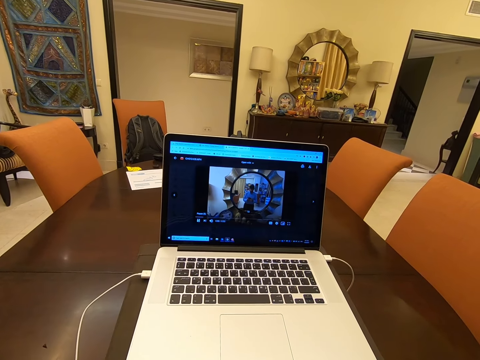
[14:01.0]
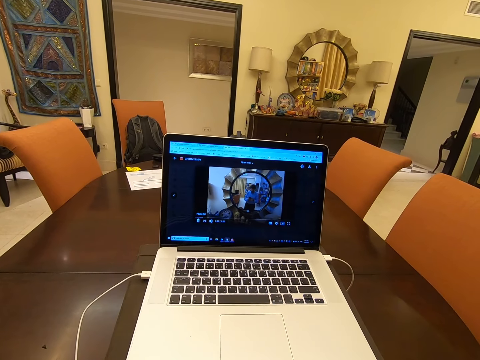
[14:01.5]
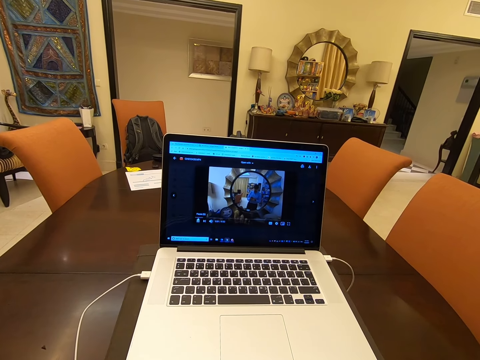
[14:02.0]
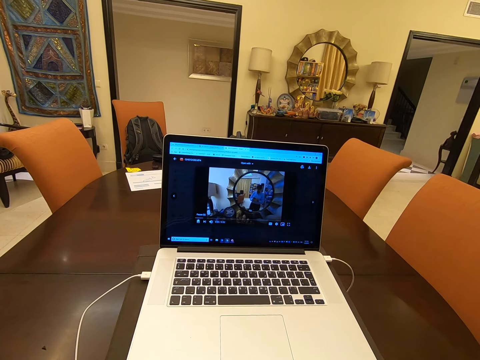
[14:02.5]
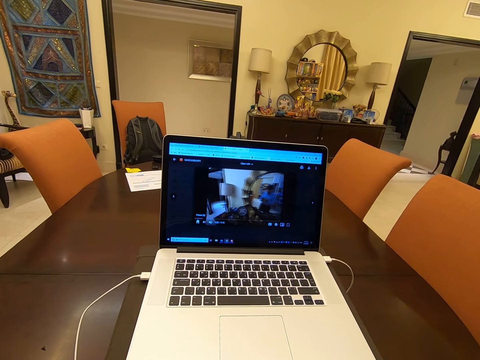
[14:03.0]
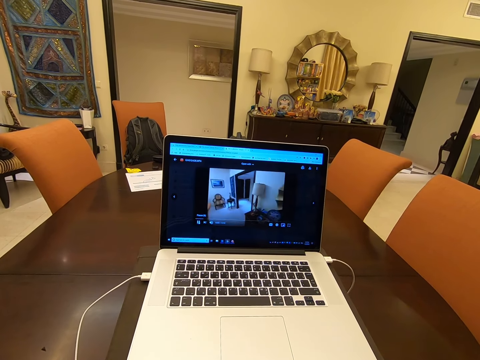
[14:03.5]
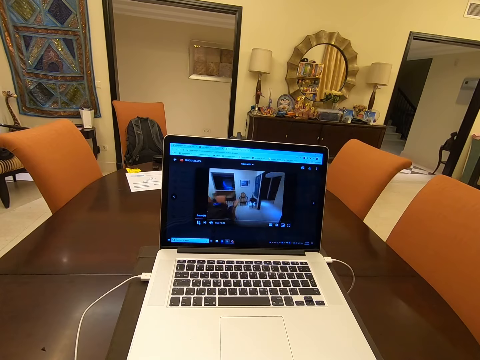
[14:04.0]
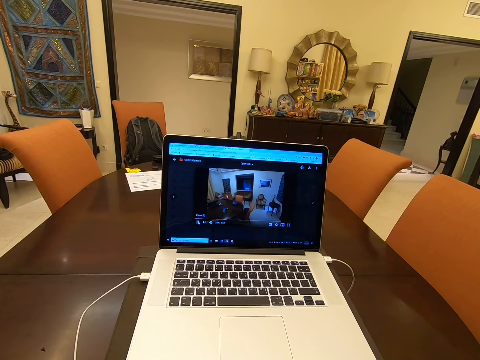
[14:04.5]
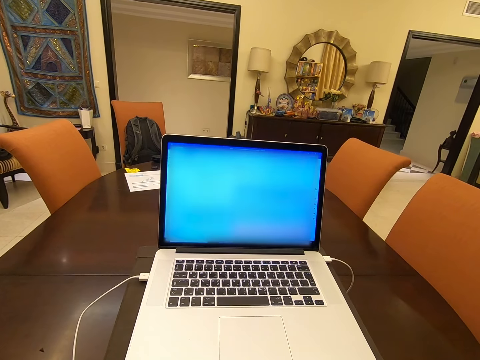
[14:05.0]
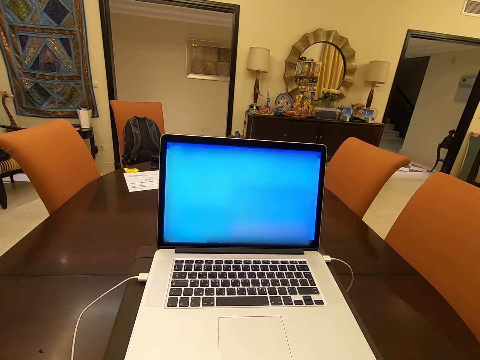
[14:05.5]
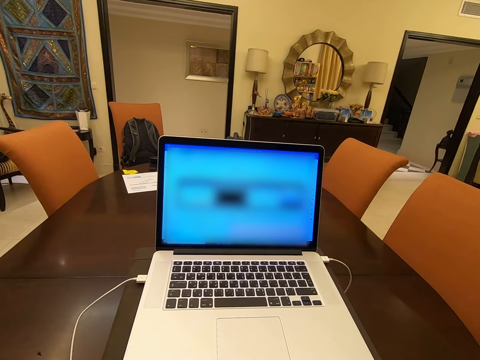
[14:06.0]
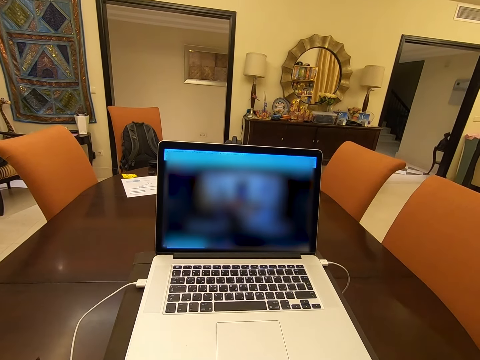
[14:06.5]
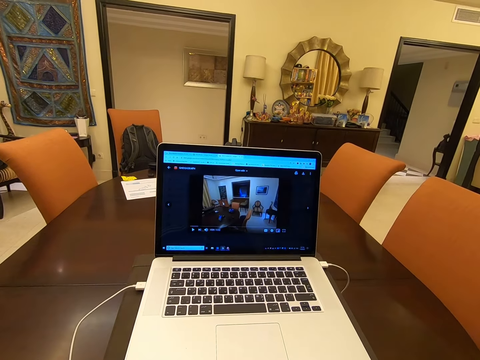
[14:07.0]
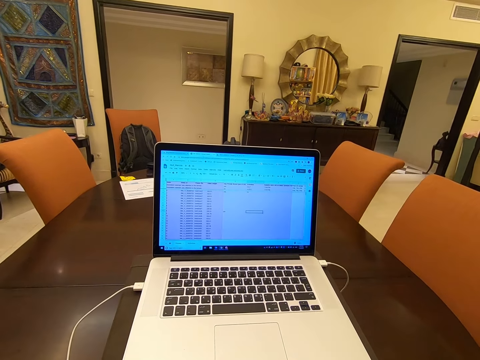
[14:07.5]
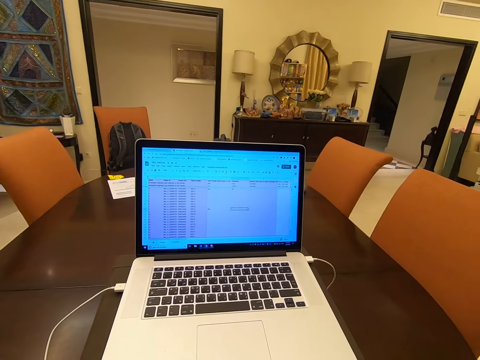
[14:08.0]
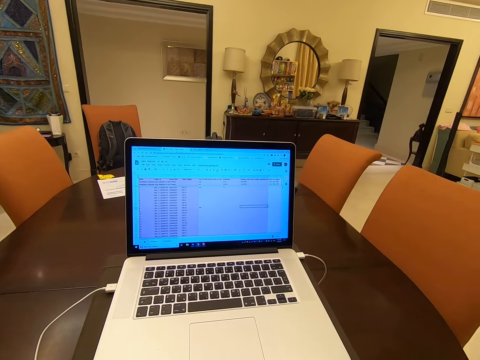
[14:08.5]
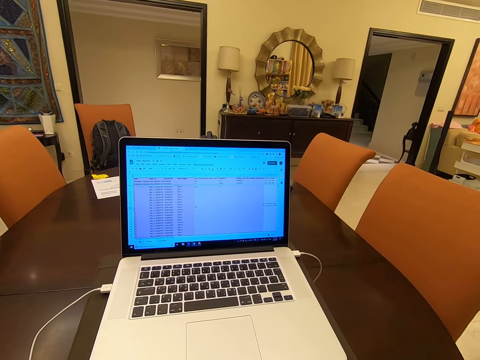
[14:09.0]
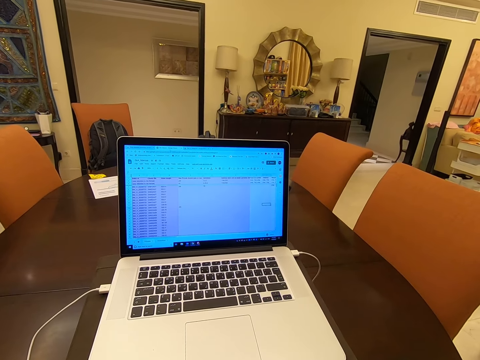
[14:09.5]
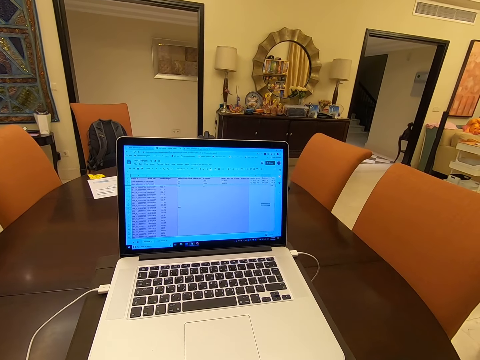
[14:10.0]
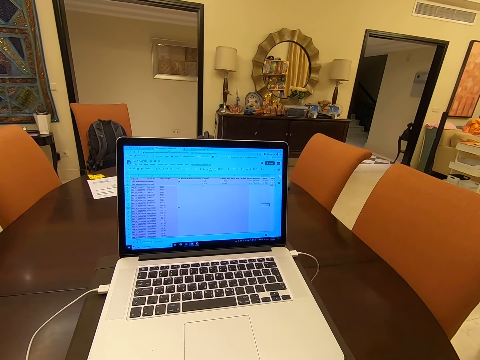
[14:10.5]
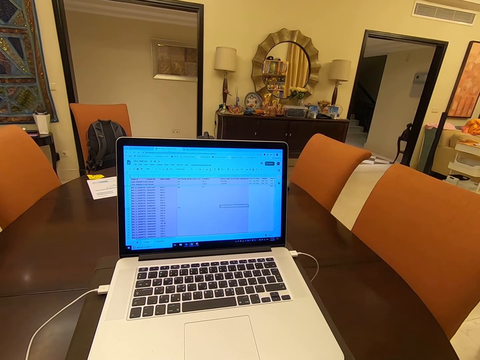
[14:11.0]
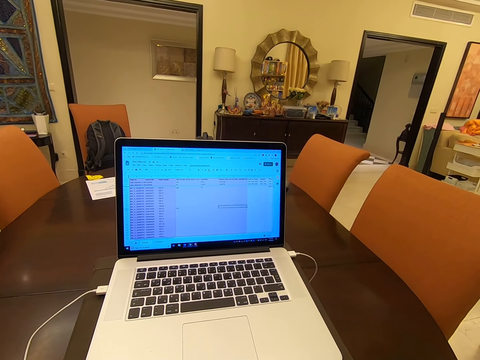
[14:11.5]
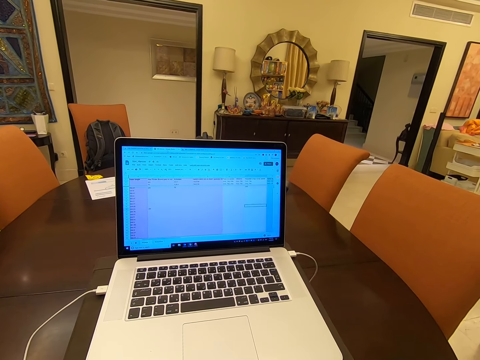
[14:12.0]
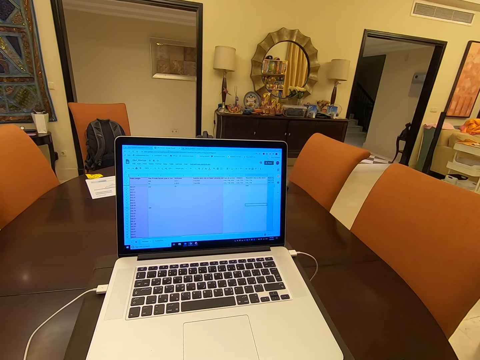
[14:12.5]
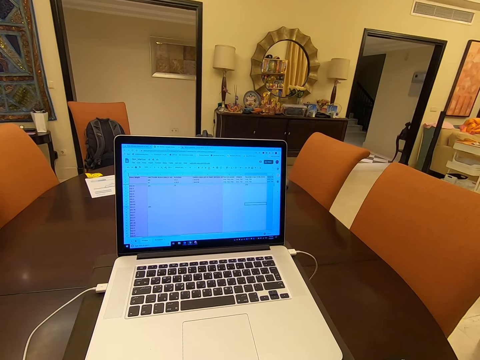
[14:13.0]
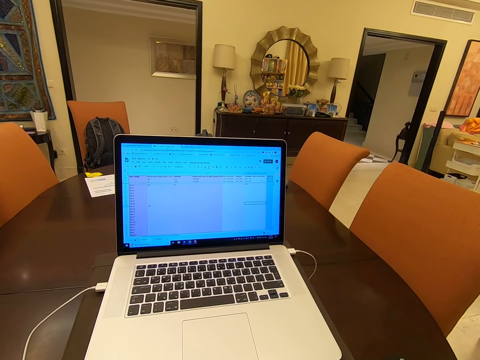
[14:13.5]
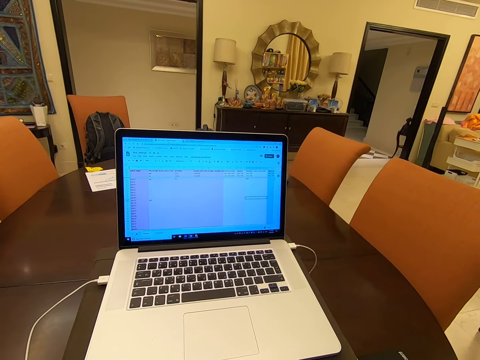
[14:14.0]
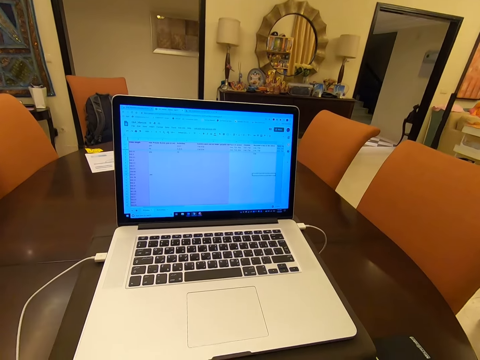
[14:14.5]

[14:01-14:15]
The camera wearer stares at the laptop. They operate the laptop.

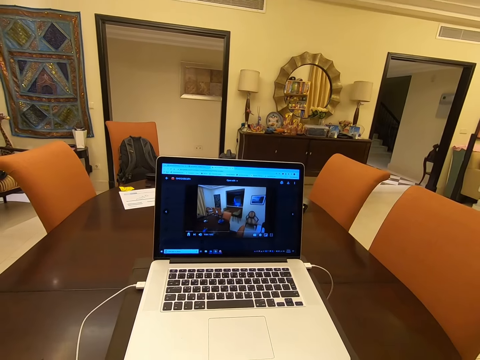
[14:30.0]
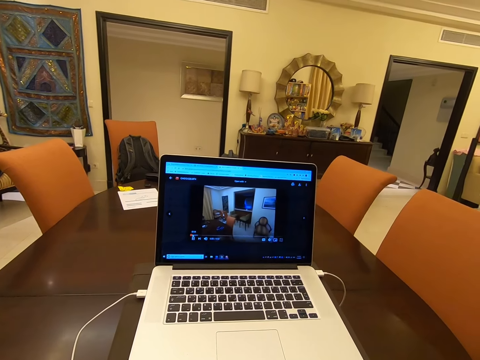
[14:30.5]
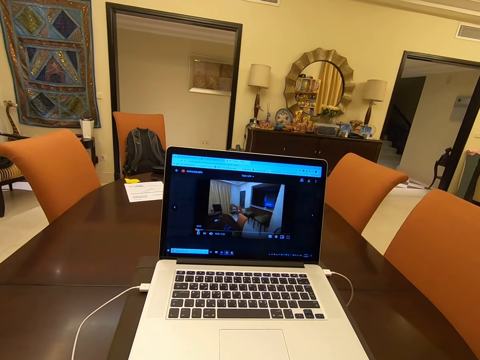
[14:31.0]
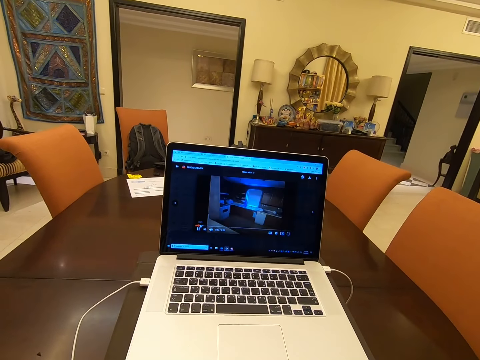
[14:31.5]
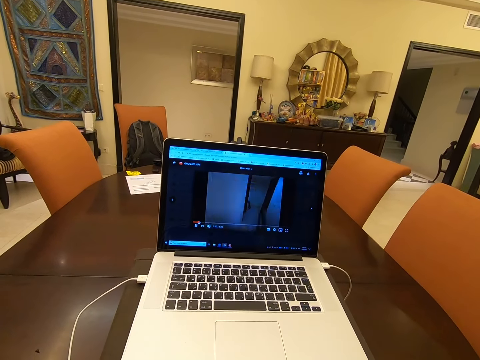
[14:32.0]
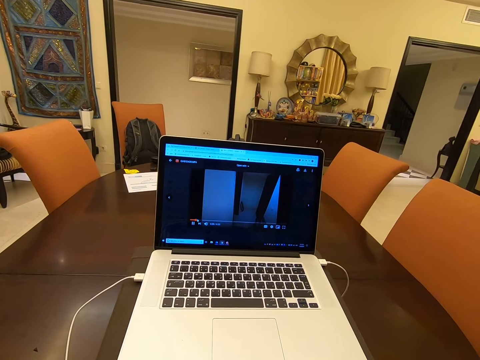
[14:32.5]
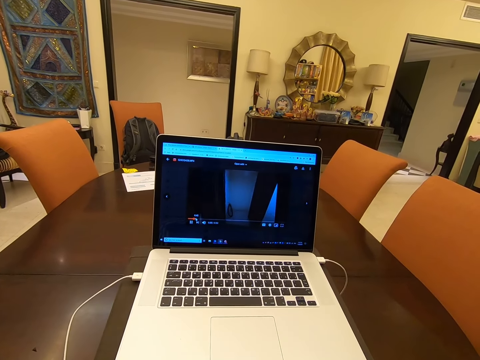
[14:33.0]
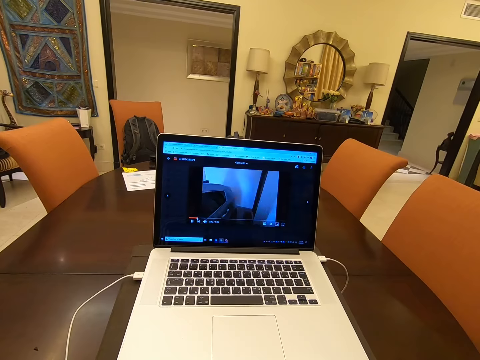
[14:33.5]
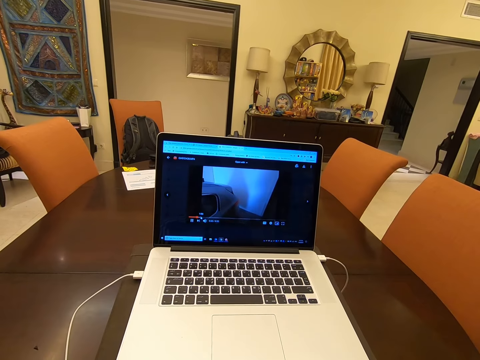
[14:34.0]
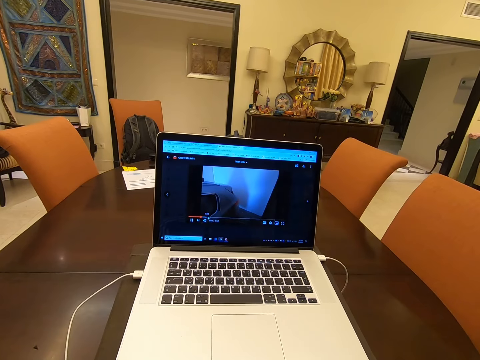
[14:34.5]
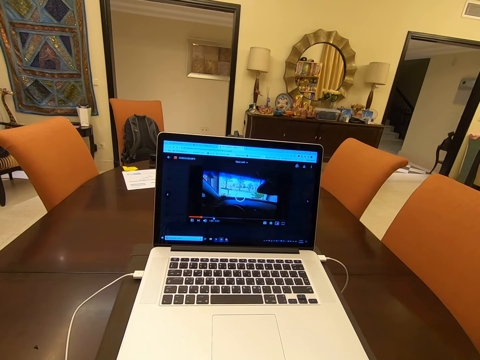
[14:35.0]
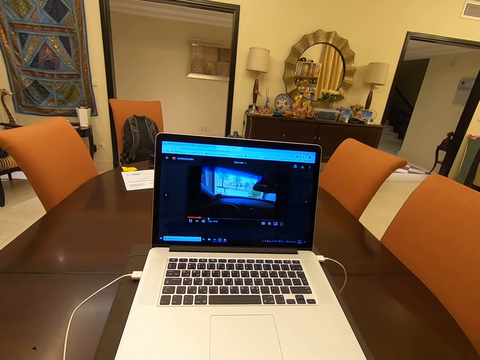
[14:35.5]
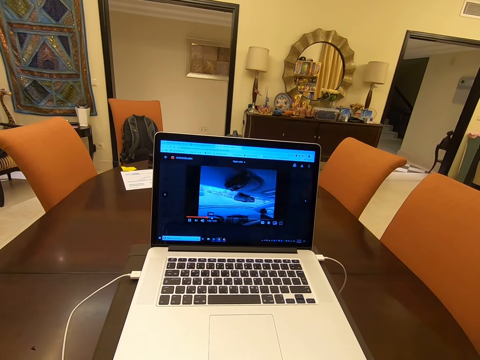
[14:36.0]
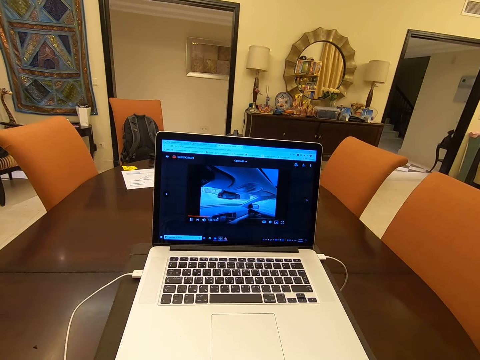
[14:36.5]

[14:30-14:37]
The camera wearer watches a video on the laptop.

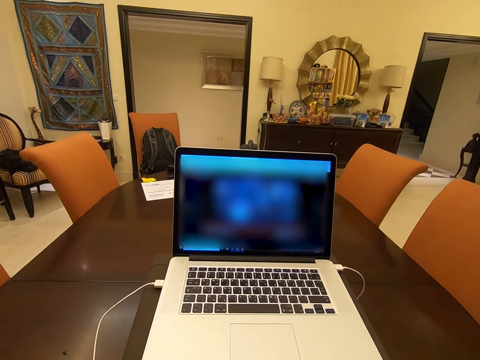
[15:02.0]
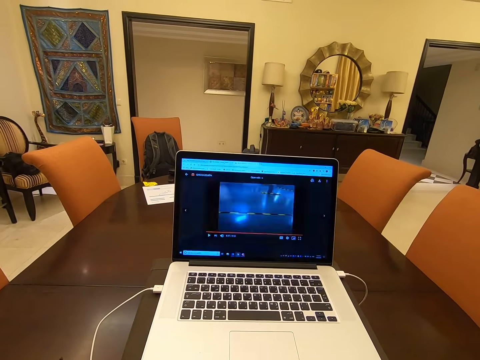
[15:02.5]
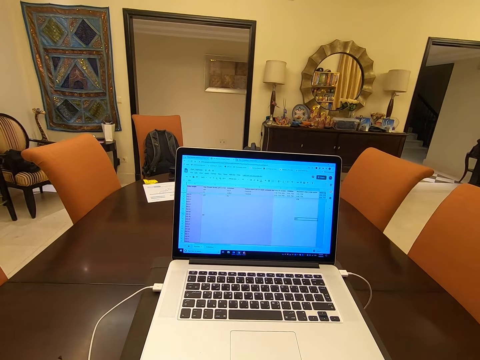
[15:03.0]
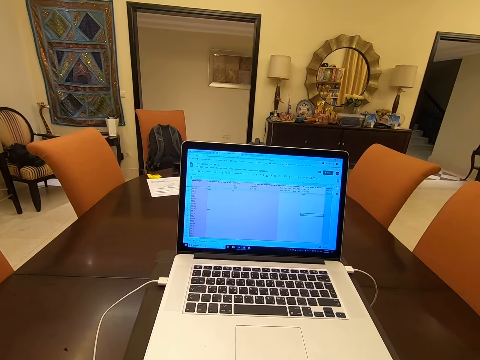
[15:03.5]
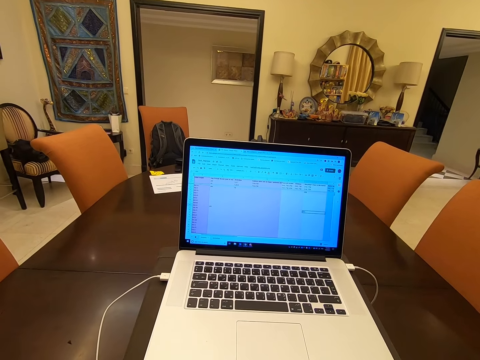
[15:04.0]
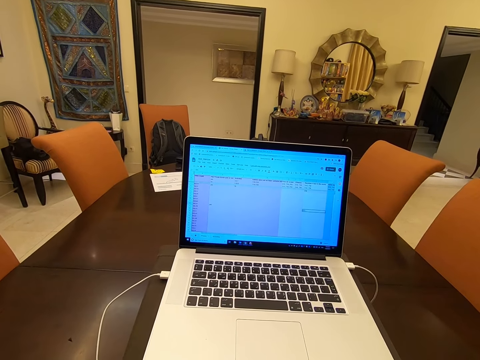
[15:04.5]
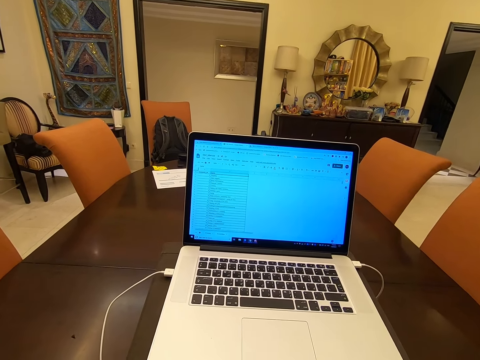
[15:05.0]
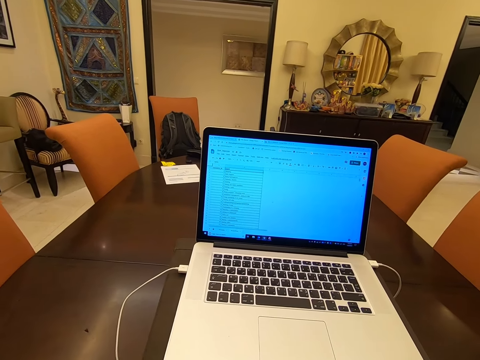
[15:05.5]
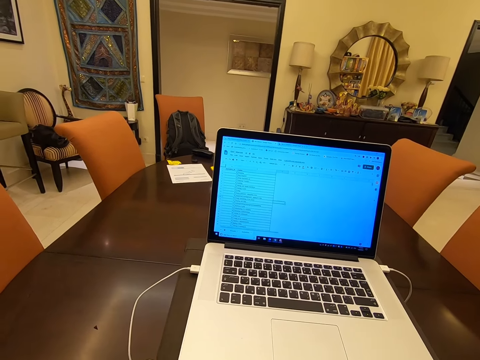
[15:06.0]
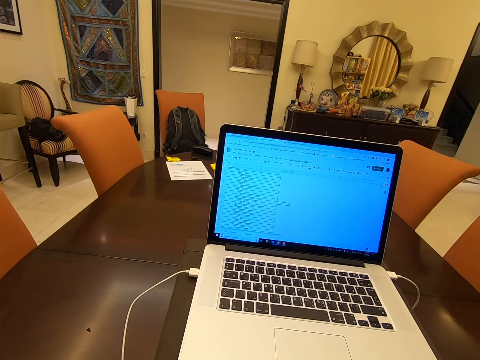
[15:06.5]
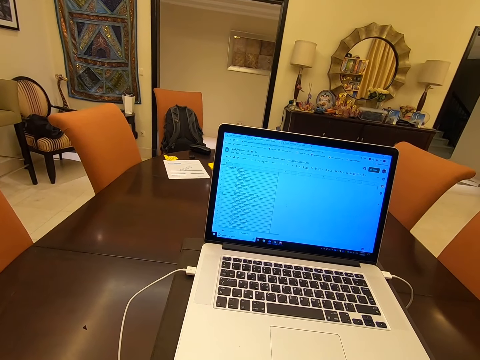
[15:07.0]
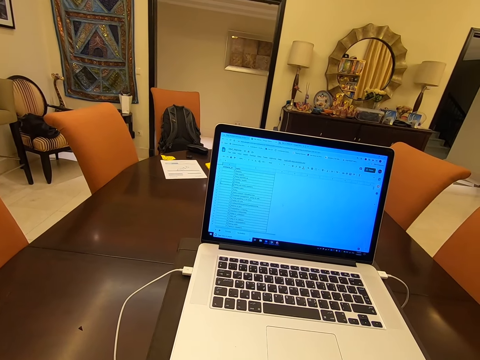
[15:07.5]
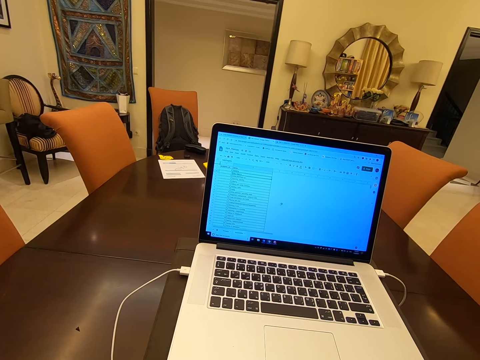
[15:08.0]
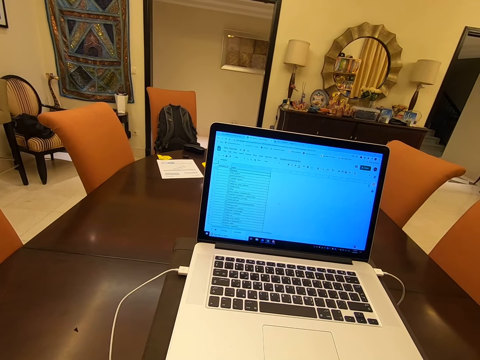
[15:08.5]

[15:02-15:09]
The camera wearer operates the laptop.
